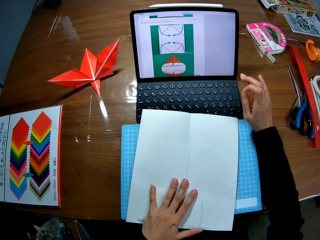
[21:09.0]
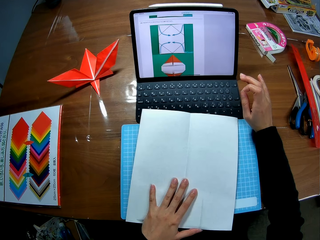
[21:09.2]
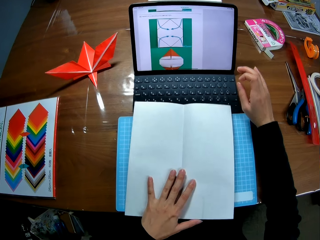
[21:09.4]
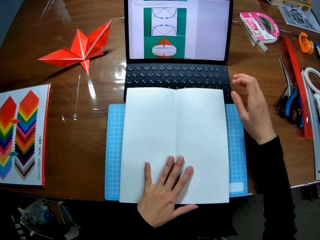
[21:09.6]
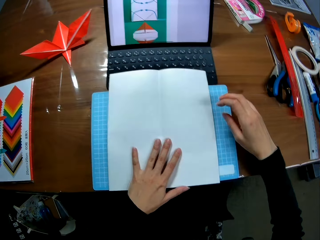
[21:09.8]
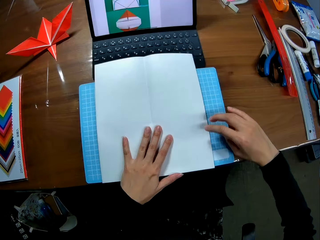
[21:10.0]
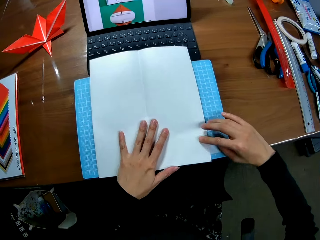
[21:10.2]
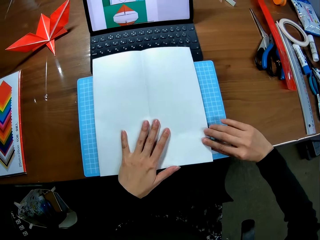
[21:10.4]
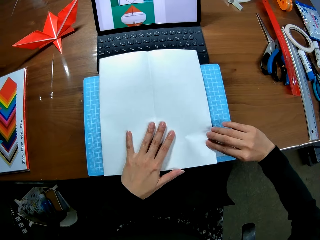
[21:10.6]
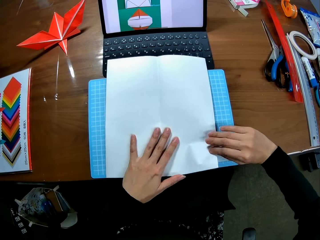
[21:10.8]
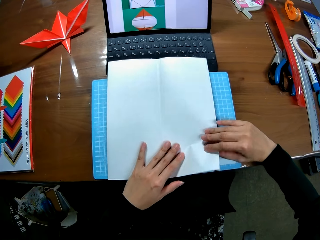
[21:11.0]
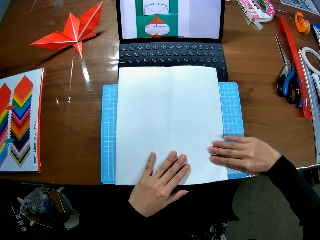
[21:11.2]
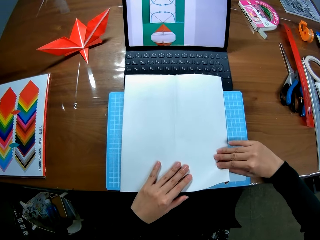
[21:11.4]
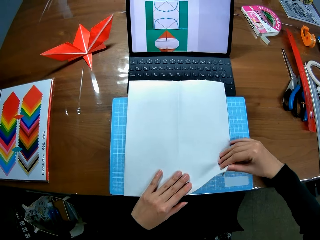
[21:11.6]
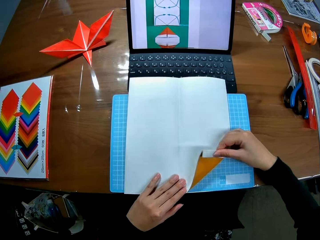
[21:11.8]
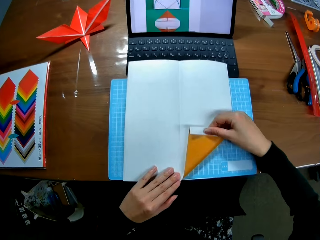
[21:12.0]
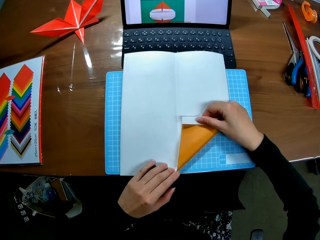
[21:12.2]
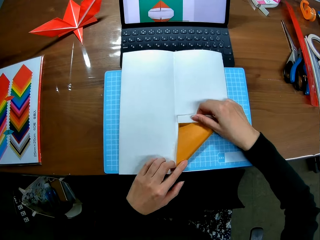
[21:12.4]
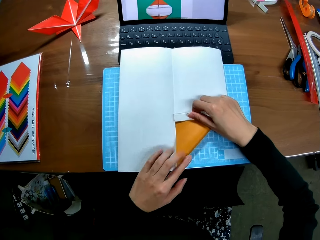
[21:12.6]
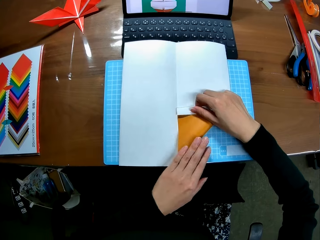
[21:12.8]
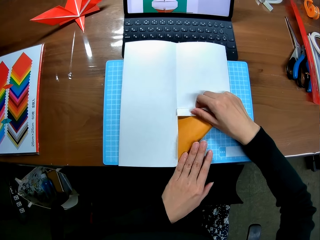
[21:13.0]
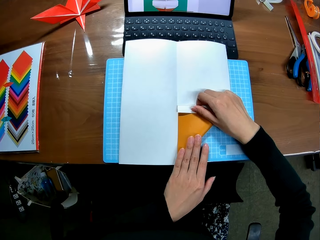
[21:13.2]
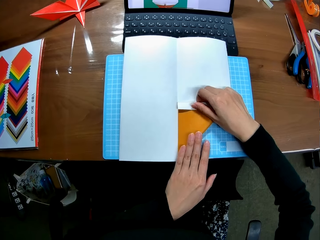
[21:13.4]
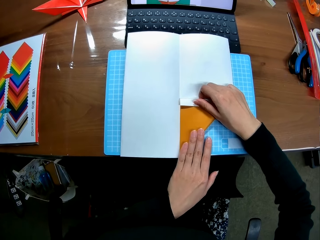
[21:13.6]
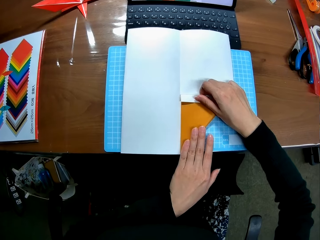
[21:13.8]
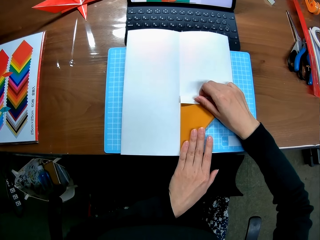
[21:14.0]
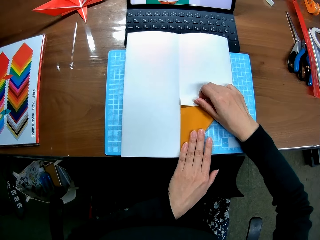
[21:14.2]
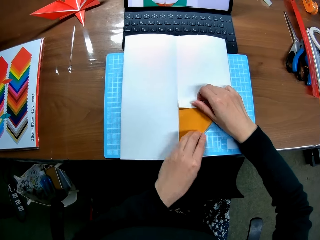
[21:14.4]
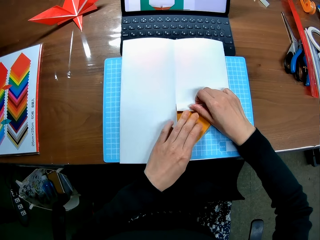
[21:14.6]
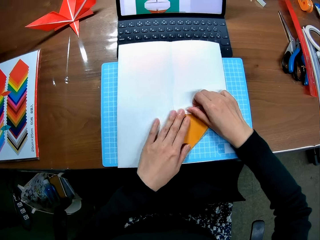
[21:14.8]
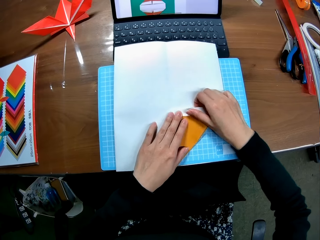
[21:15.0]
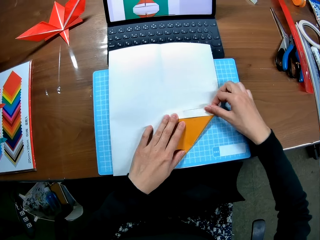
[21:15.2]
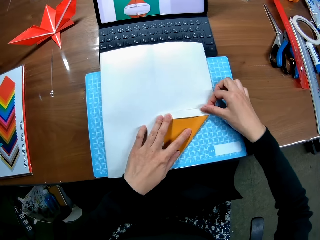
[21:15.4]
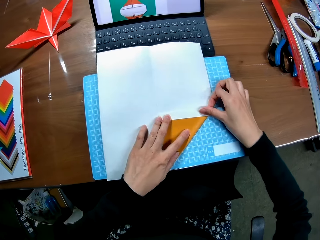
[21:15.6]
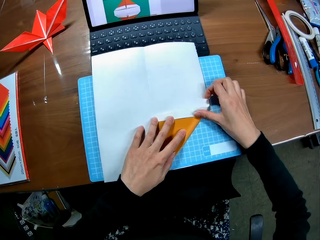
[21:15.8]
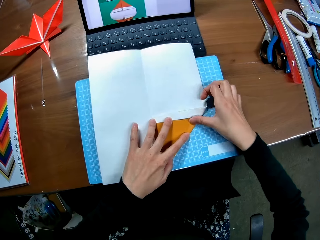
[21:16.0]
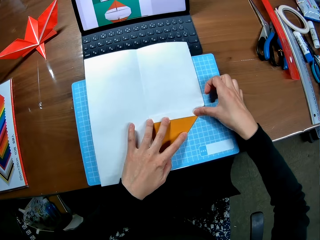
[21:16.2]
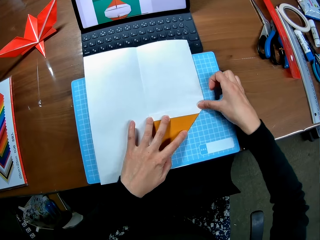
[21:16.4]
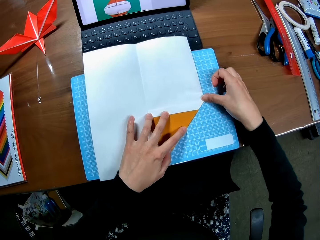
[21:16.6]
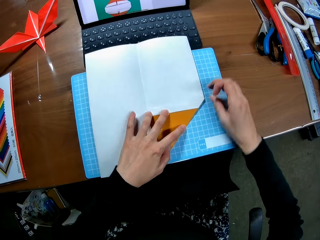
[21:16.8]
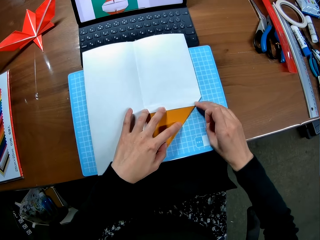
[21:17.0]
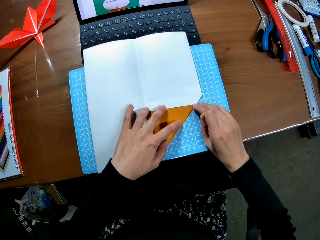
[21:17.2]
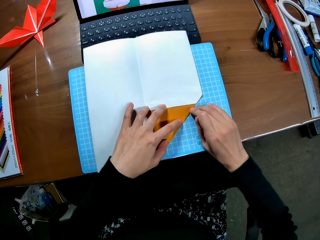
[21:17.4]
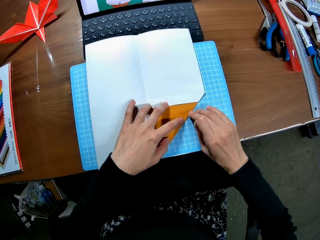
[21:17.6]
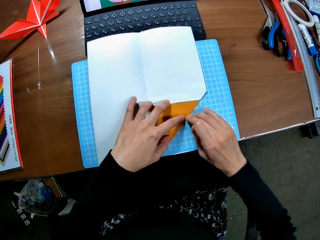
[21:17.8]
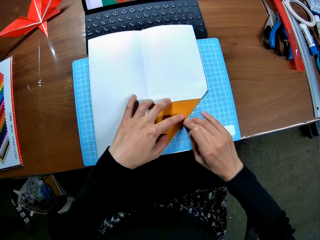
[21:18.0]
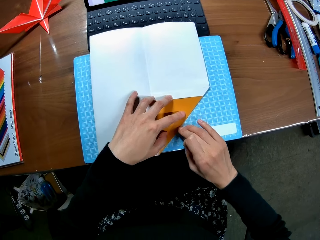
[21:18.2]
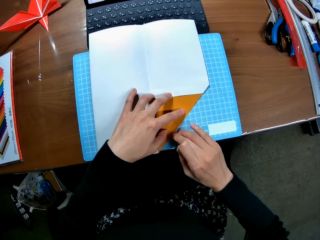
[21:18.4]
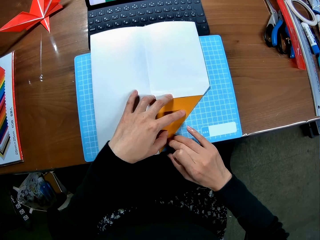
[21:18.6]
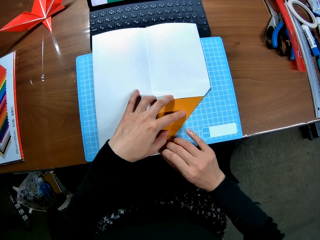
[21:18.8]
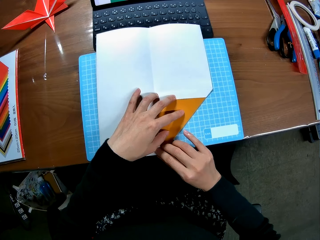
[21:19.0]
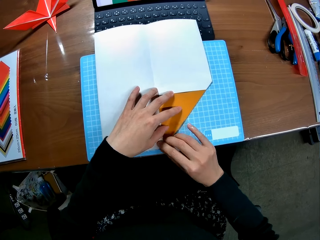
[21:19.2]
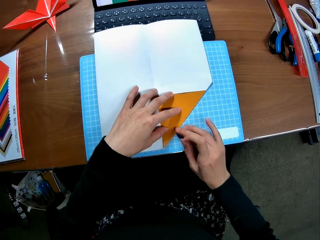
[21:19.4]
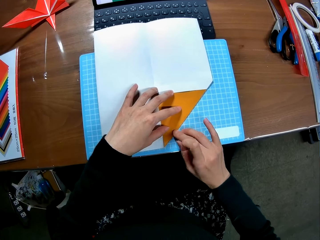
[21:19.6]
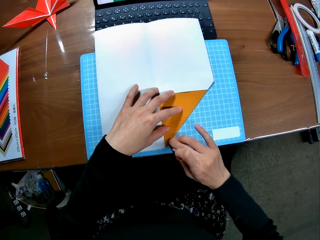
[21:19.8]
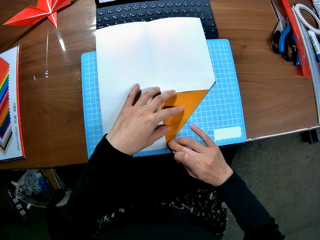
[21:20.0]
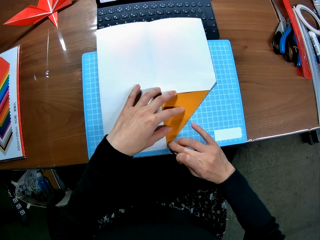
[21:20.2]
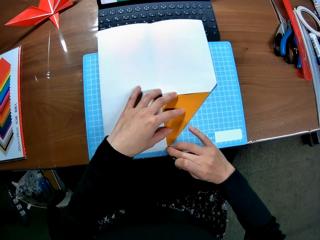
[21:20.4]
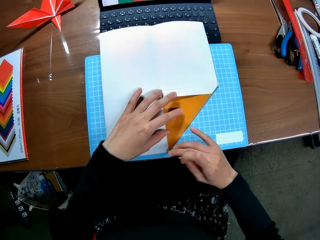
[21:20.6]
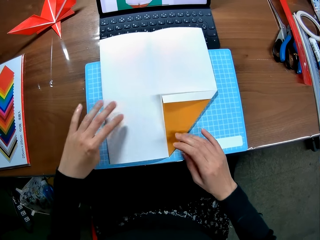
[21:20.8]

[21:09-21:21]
The camera wearer folds in an edge of the paper piece. They straighten the edges of the paper piece.

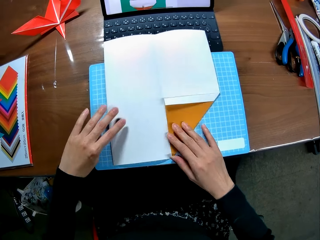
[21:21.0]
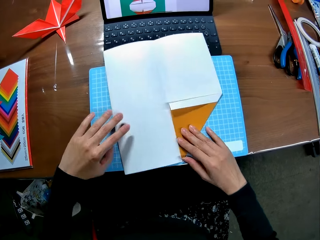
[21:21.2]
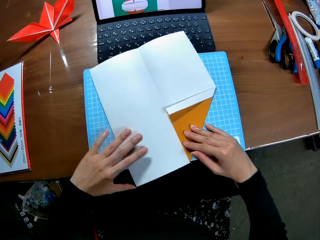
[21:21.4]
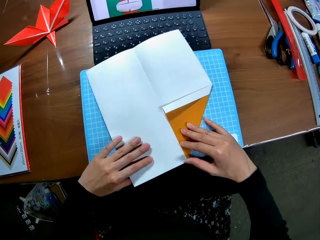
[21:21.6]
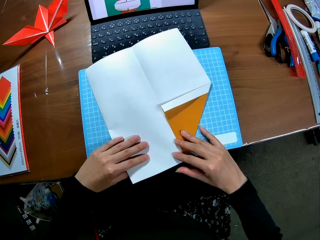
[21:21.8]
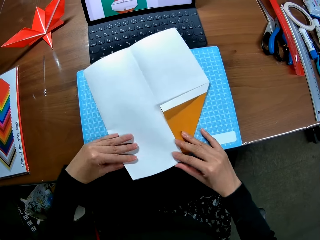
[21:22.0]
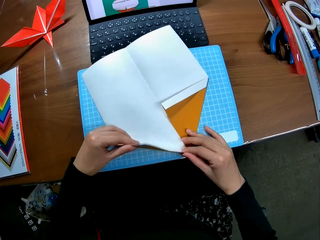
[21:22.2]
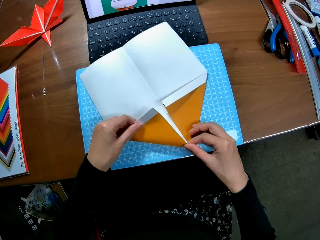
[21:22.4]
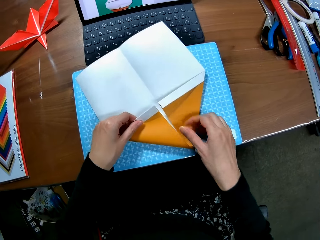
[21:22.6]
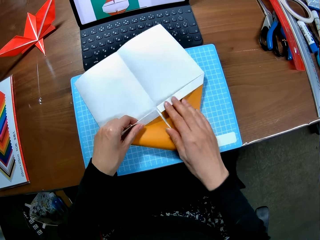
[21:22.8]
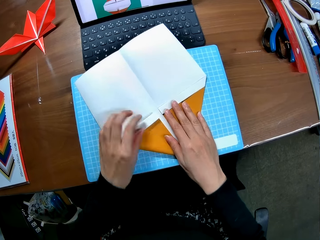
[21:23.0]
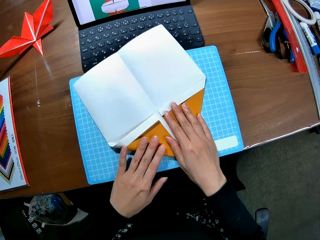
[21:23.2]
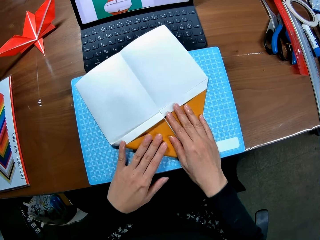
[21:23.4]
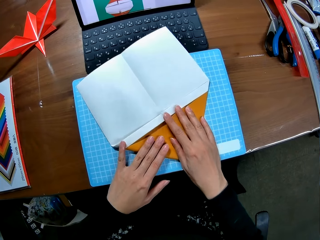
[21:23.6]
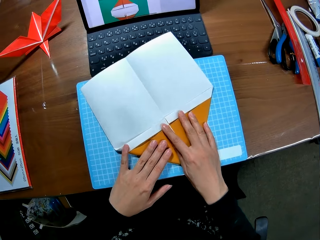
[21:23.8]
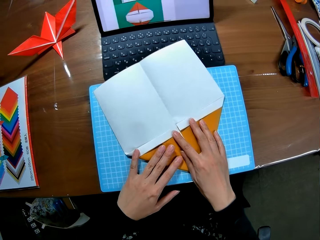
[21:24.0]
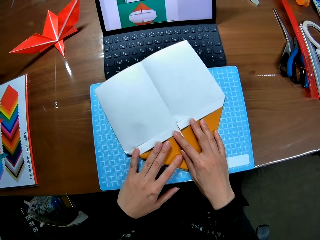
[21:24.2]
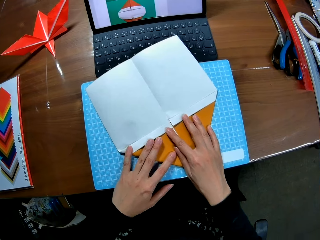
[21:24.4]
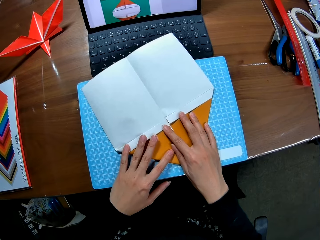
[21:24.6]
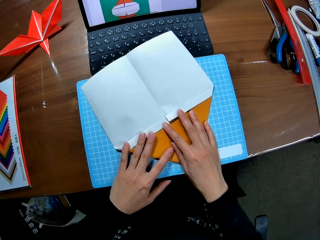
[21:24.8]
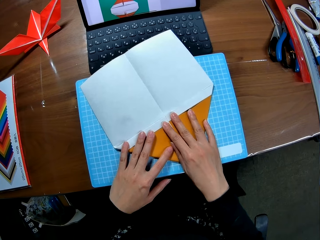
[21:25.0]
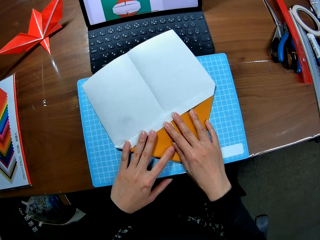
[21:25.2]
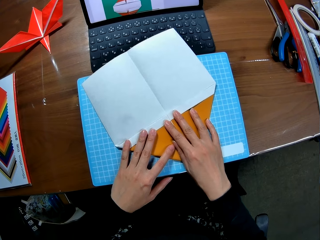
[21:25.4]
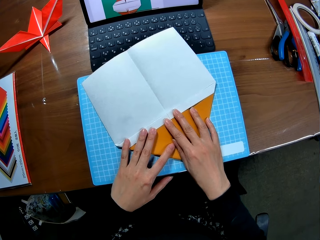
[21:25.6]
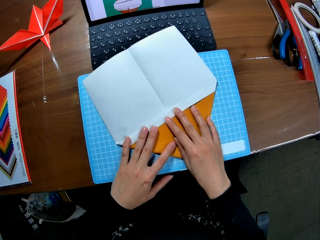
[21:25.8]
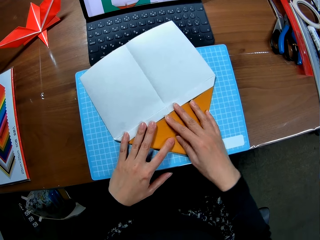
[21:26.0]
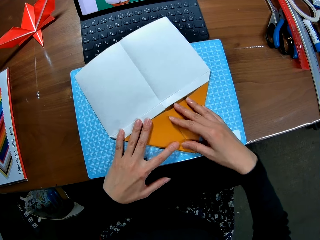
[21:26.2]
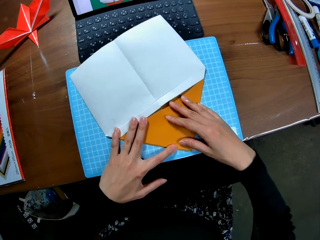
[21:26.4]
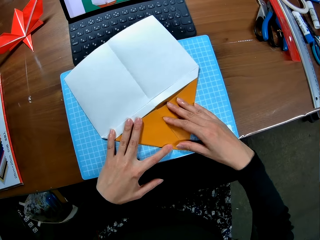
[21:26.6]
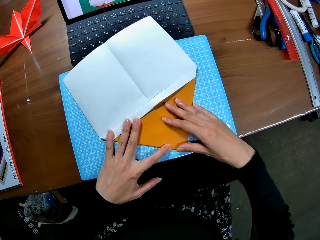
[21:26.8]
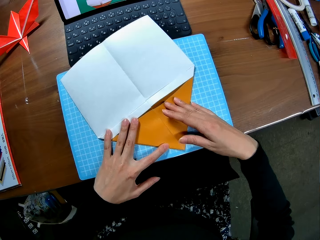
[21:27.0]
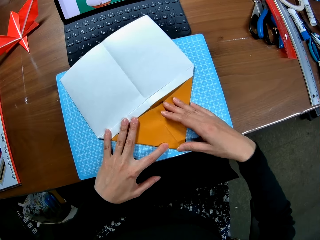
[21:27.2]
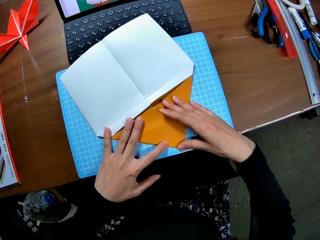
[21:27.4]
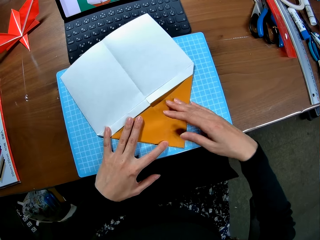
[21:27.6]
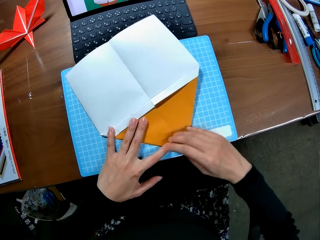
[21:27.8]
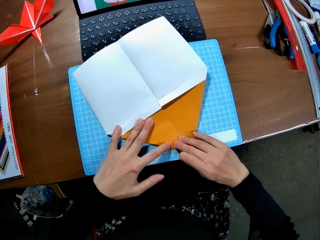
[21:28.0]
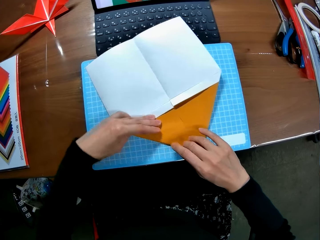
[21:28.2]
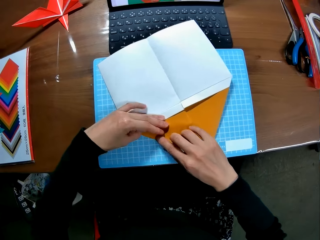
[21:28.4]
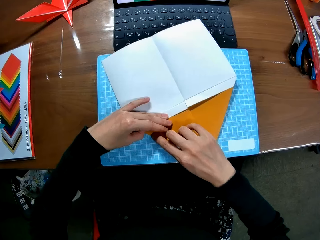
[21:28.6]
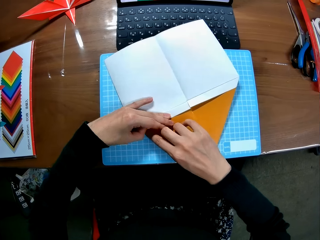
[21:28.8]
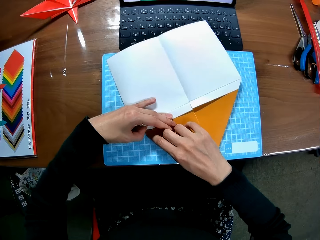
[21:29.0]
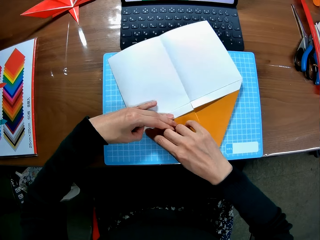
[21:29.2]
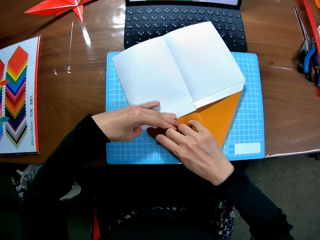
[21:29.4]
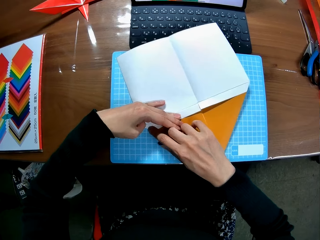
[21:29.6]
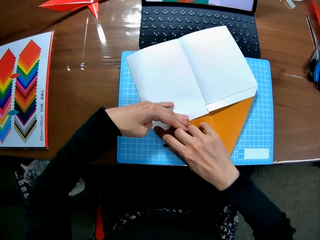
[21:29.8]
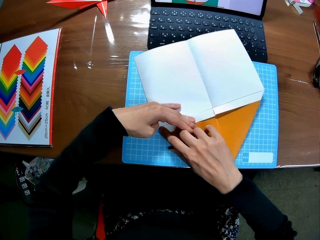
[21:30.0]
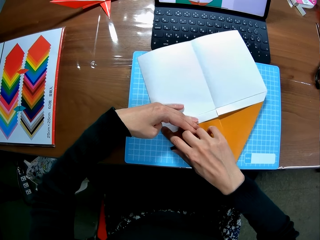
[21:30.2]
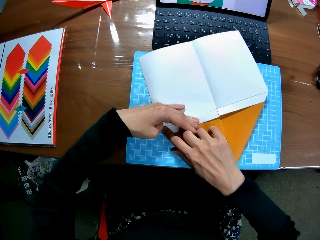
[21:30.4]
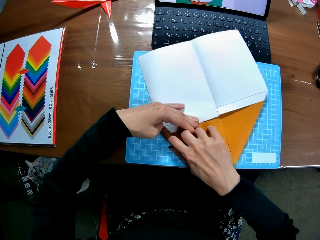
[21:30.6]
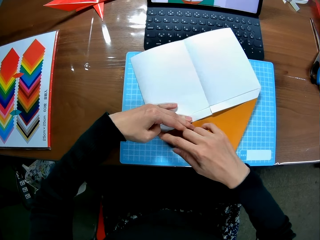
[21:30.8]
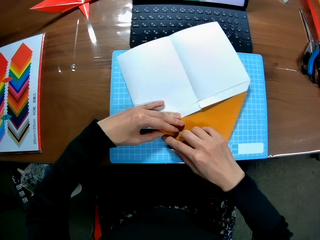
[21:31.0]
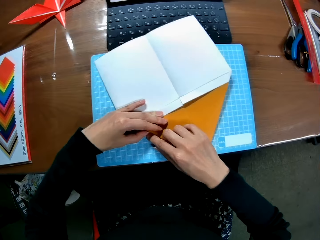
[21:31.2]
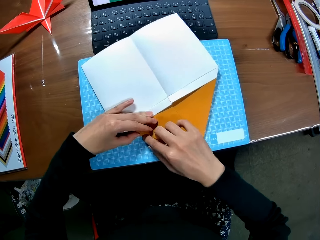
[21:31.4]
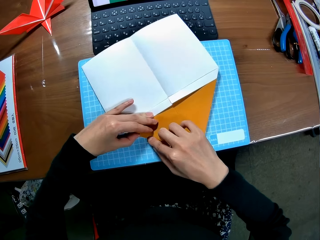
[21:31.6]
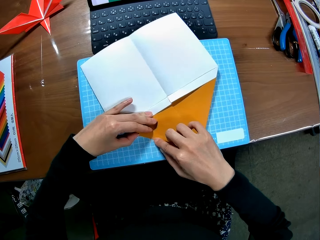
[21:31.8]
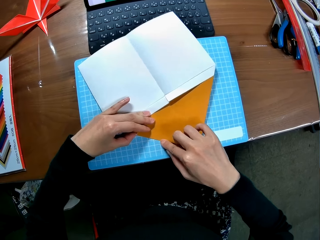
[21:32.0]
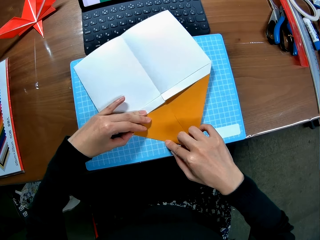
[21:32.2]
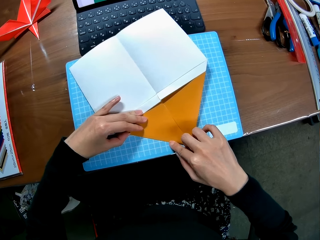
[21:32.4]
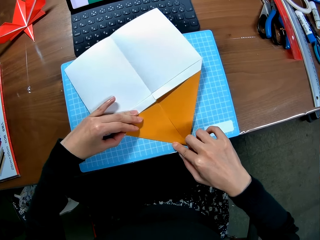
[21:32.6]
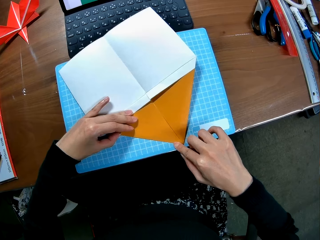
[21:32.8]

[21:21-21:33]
The camera wearer folds in another edge of the paper piece. They straighten the edges of the paper piece.
